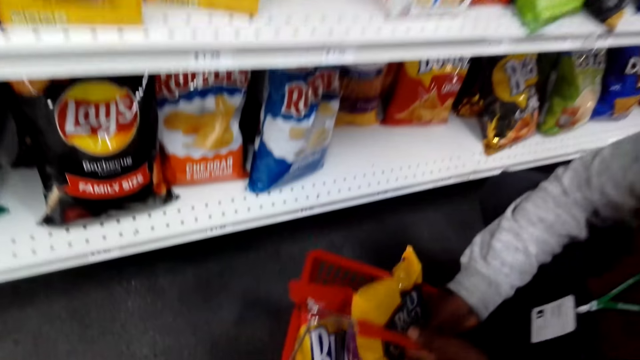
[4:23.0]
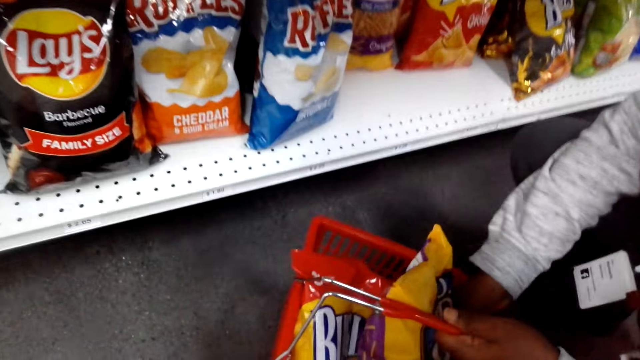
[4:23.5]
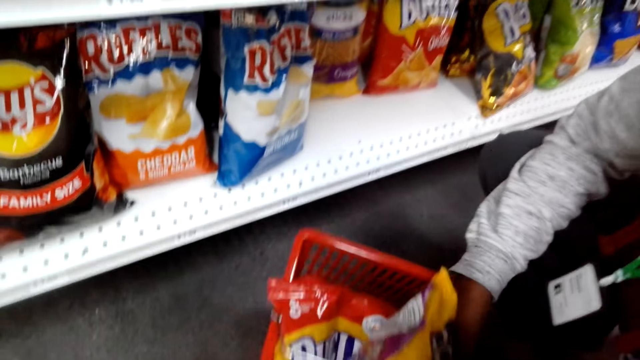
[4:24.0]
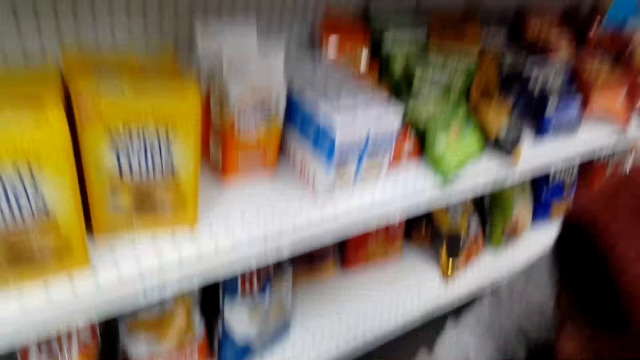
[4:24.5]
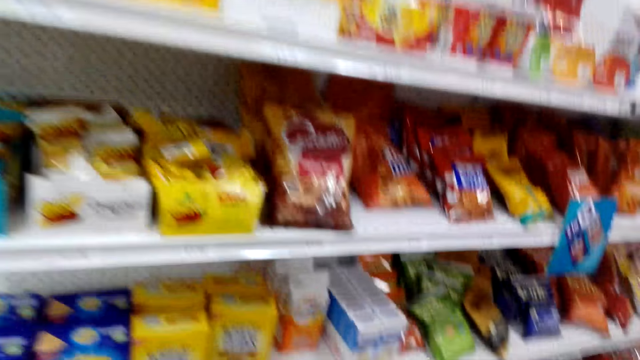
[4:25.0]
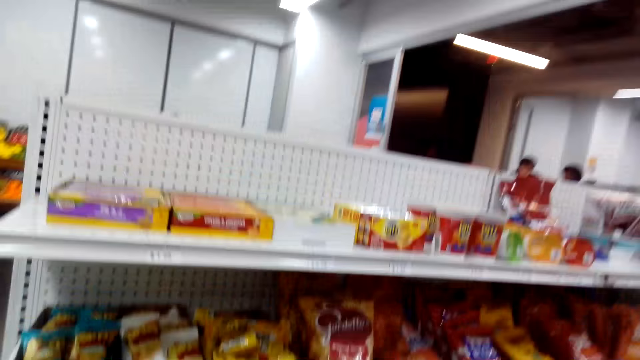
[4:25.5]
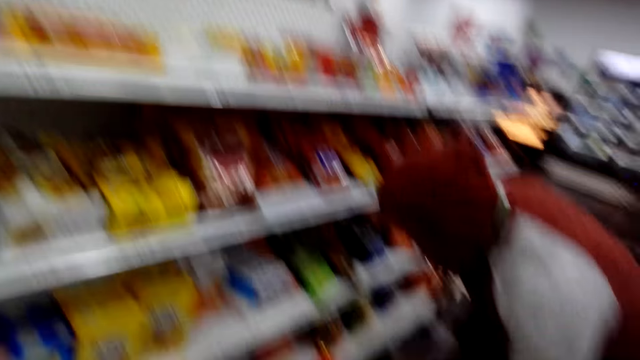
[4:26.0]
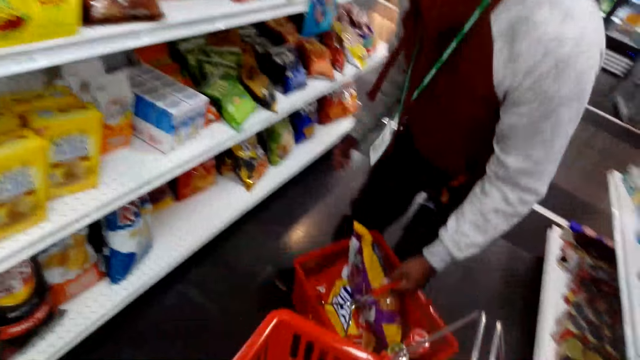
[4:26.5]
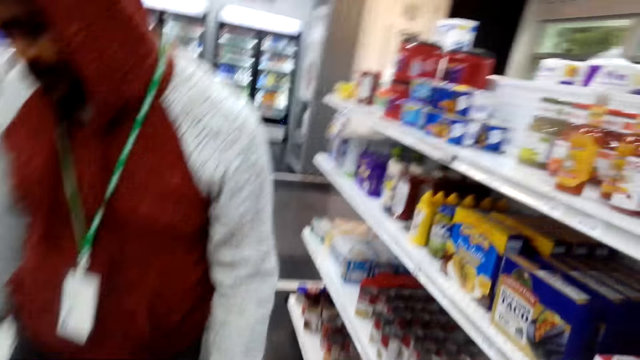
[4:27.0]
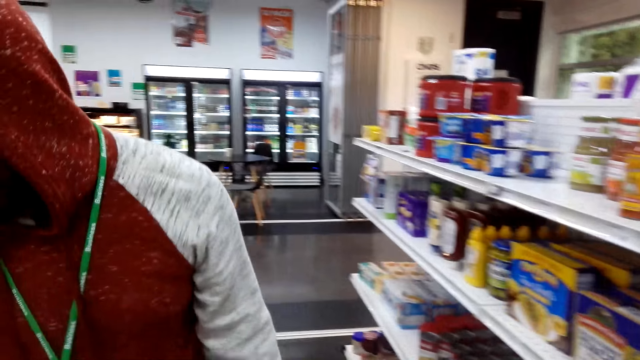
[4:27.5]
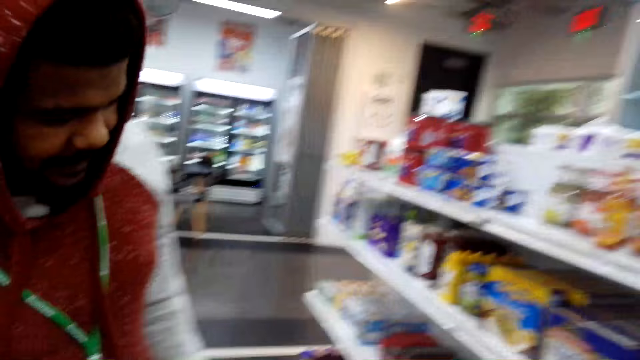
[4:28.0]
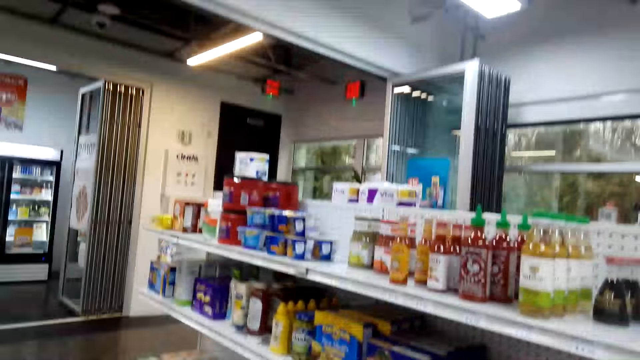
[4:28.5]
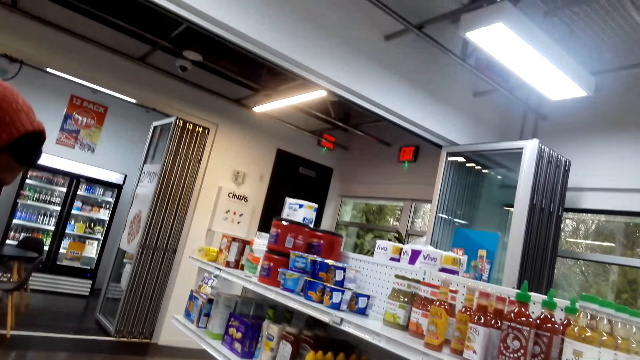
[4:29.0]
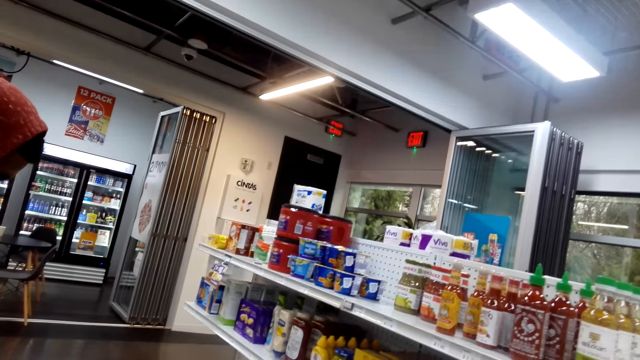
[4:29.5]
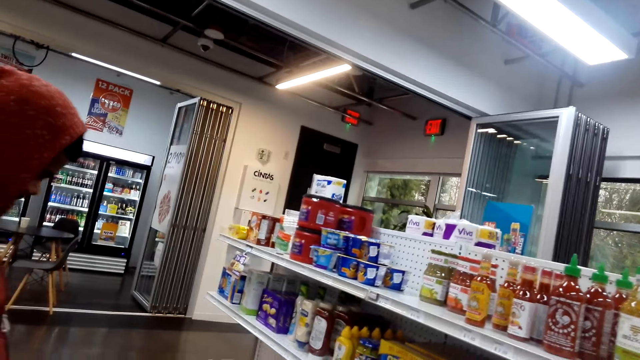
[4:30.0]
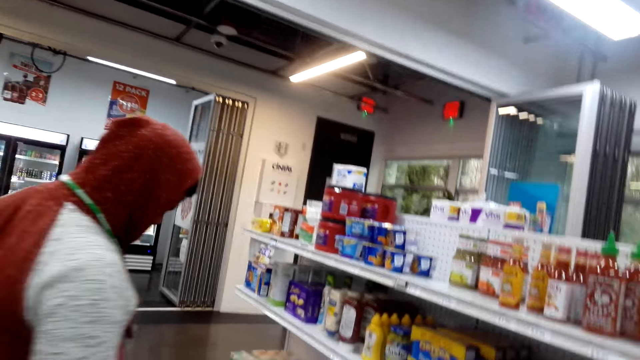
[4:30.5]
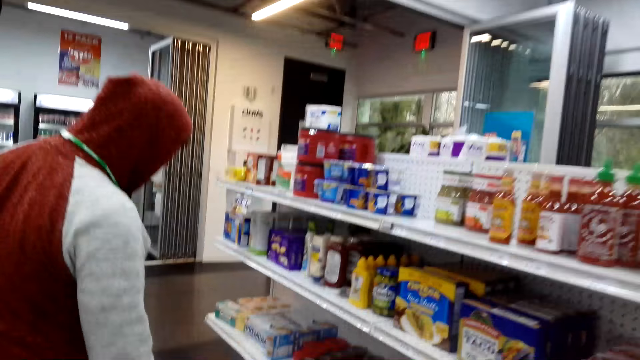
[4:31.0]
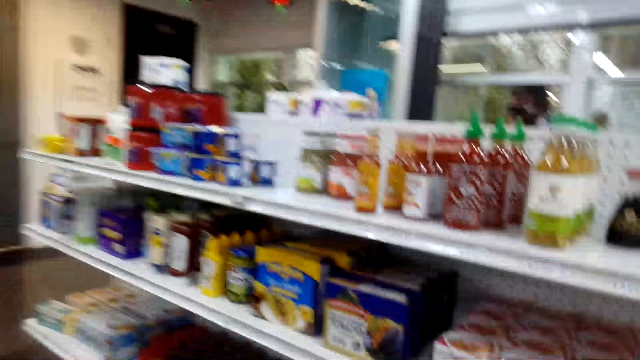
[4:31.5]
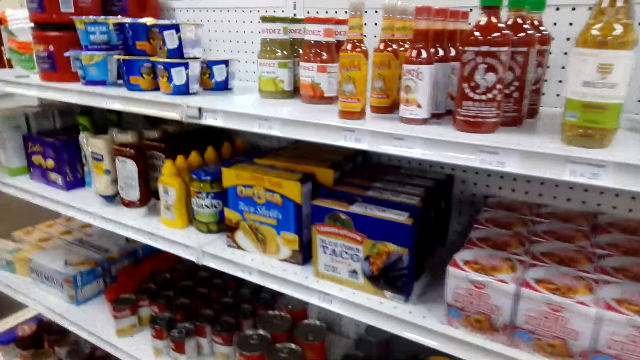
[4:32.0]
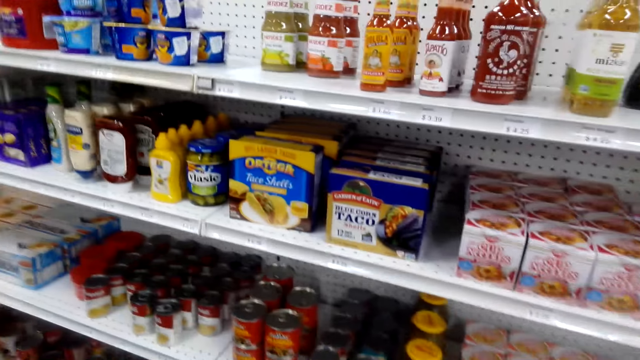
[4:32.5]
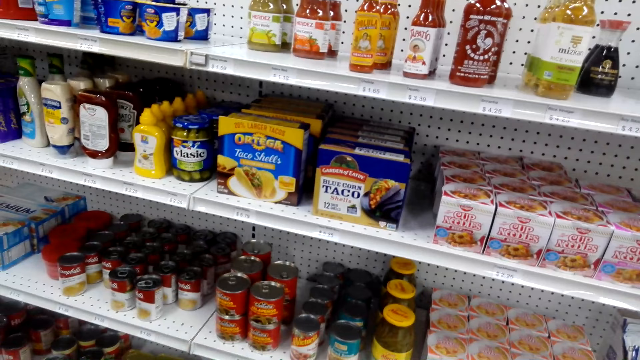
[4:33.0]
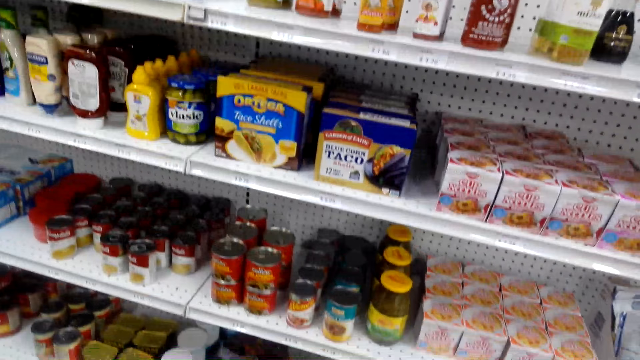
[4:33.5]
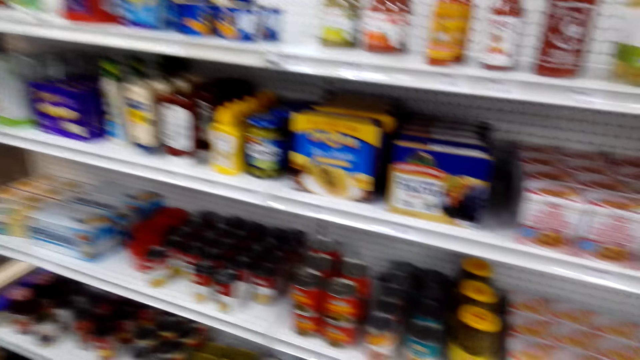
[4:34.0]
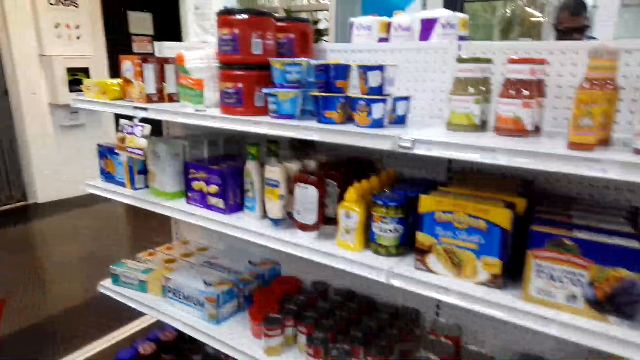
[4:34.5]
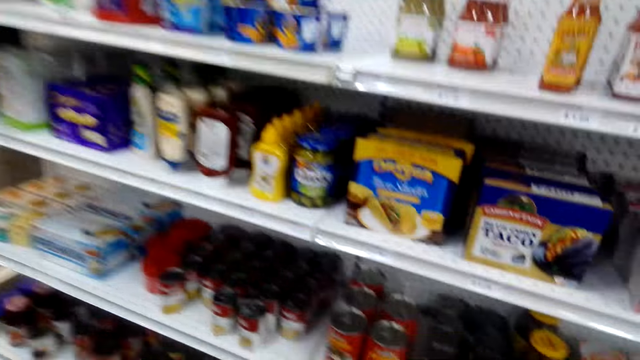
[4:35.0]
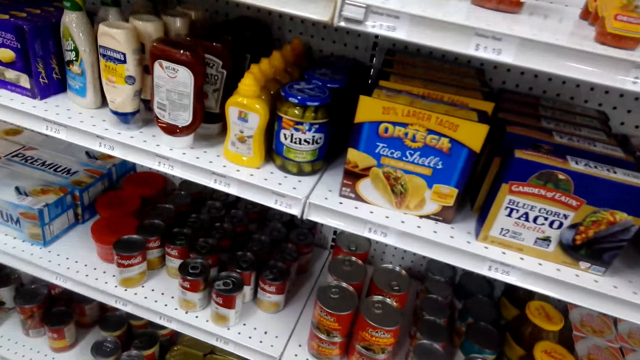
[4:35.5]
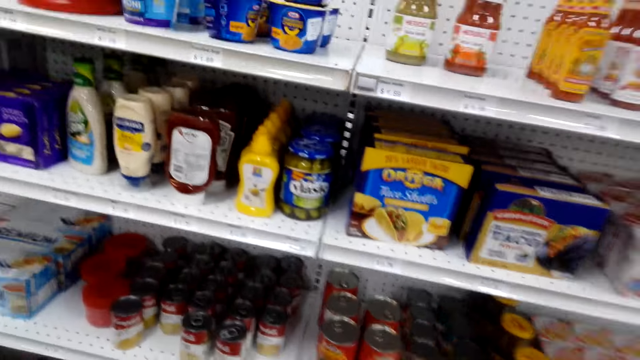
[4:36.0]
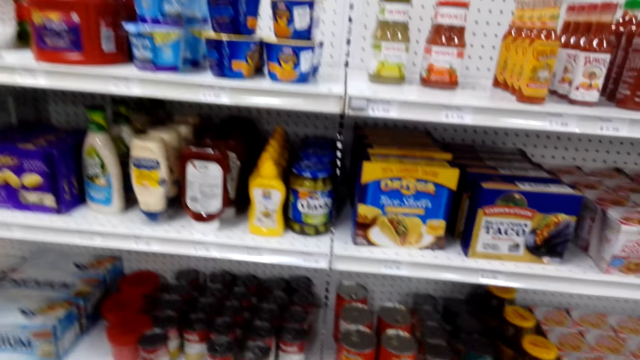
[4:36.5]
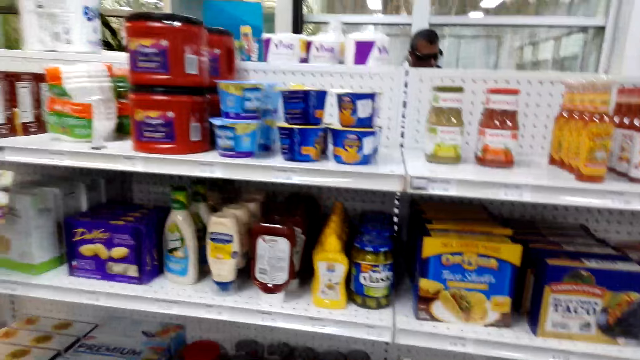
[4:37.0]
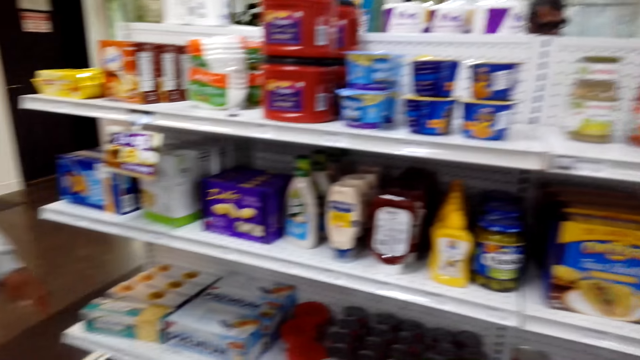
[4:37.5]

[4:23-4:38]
The man puts the packet in the basket. The camera wearer looks around the shelves. The man stands up. The camera wearer converses with the man. The man looks around the shelves. The camera wearer converses with the man. They look around the shelves. The man walks around the shop.

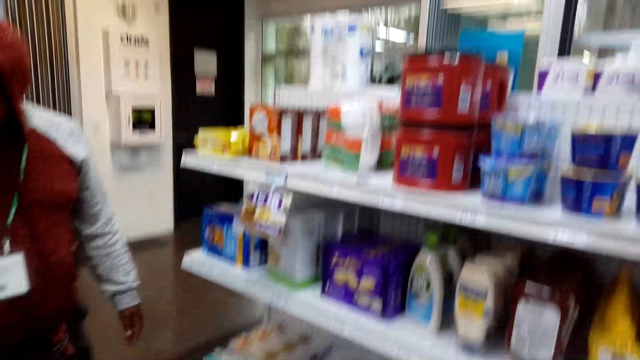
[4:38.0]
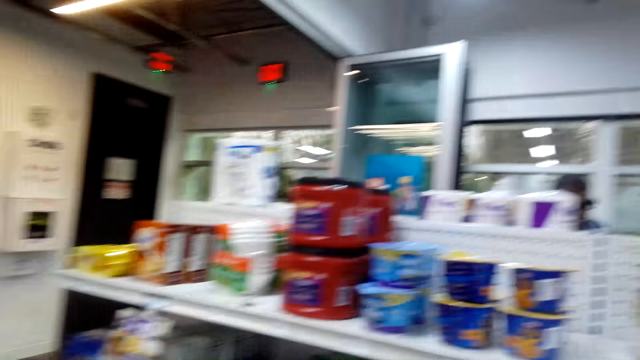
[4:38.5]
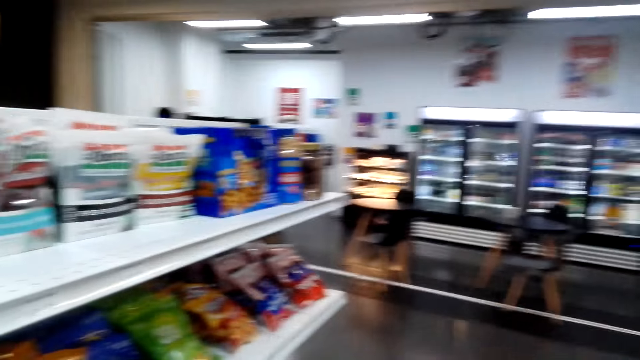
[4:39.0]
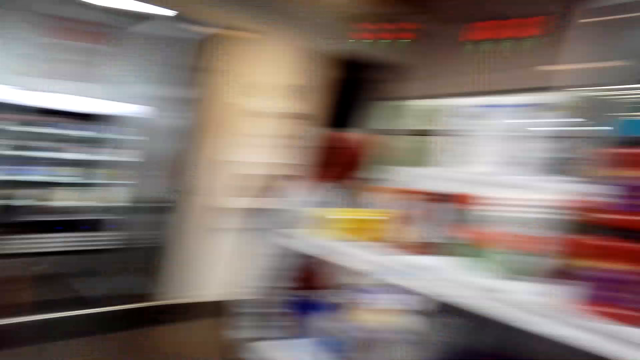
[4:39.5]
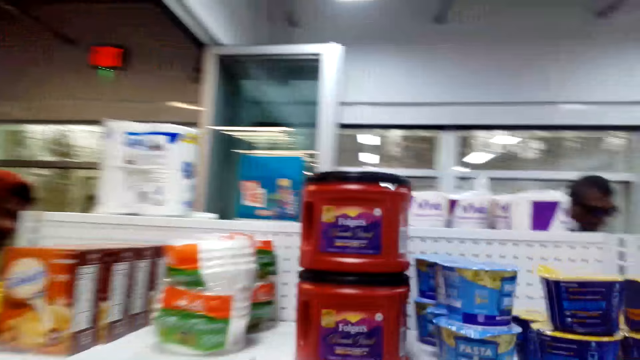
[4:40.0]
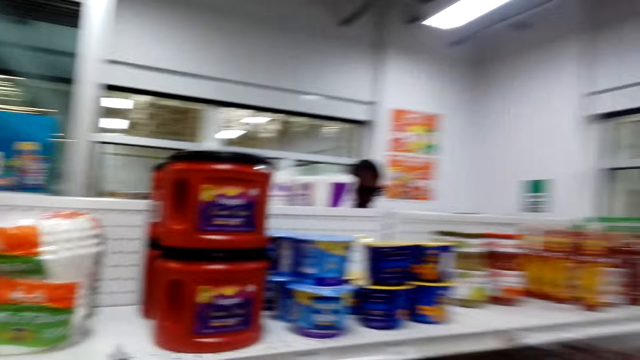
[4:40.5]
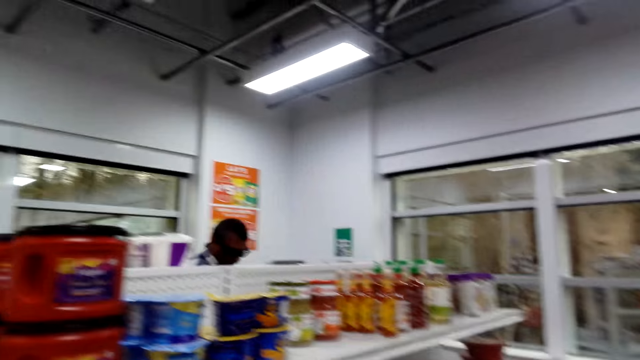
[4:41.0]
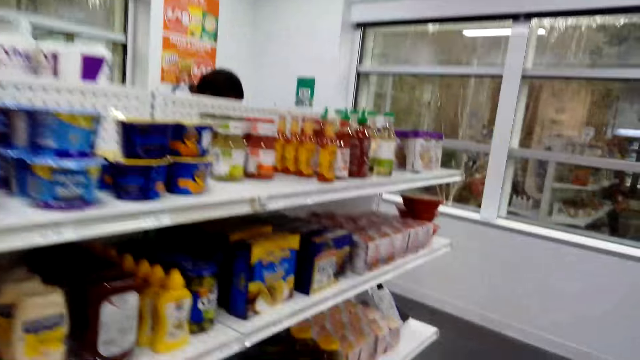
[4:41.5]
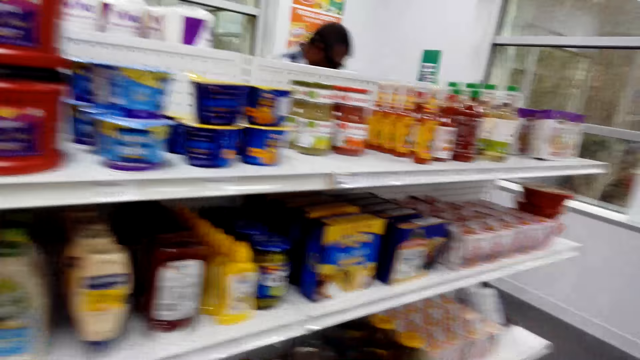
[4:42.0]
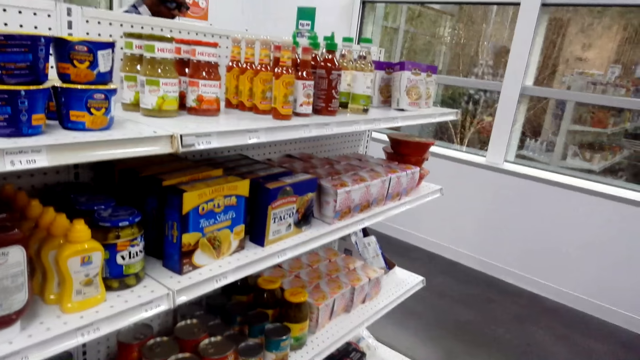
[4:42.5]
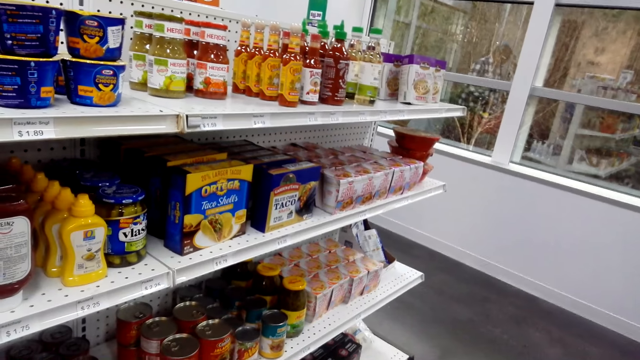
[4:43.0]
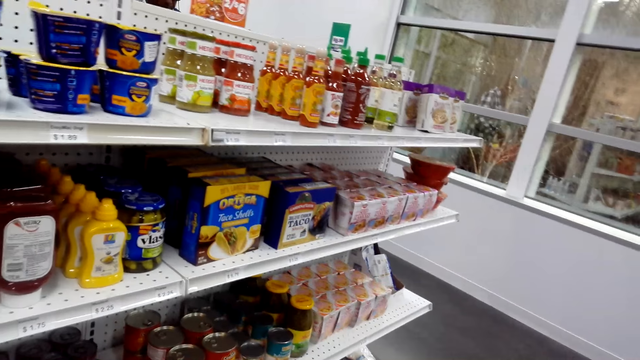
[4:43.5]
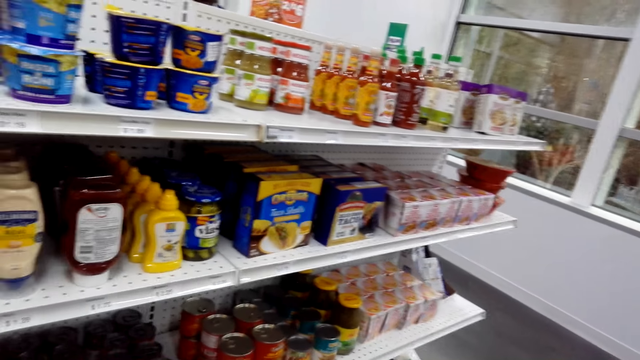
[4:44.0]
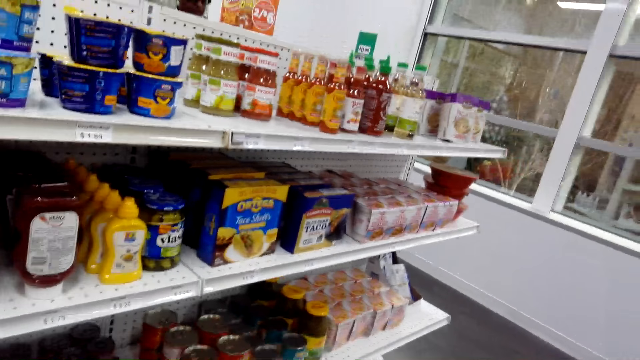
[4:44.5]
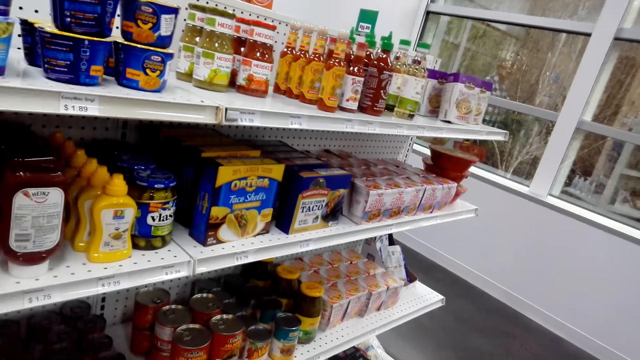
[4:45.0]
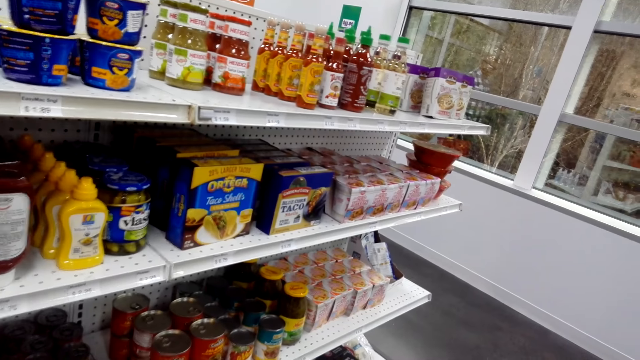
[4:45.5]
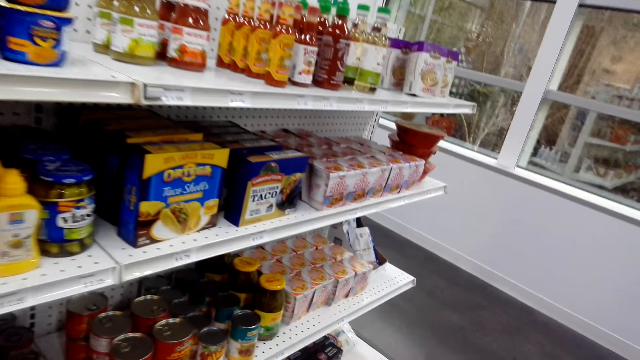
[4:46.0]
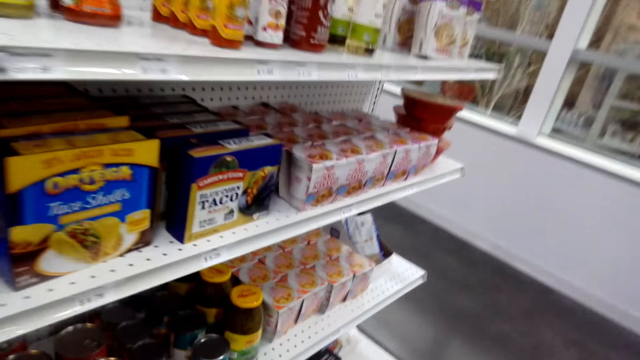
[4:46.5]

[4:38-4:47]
The camera wearer walks around the shop. They look around the shelves.
